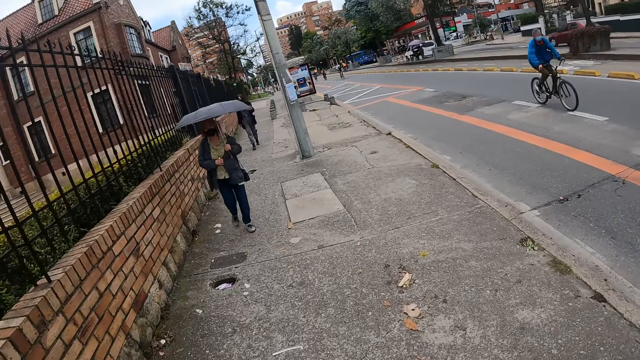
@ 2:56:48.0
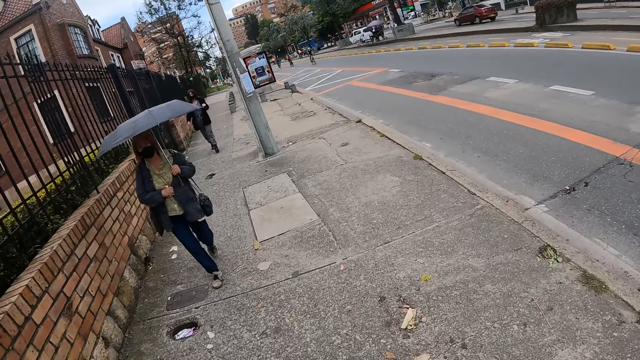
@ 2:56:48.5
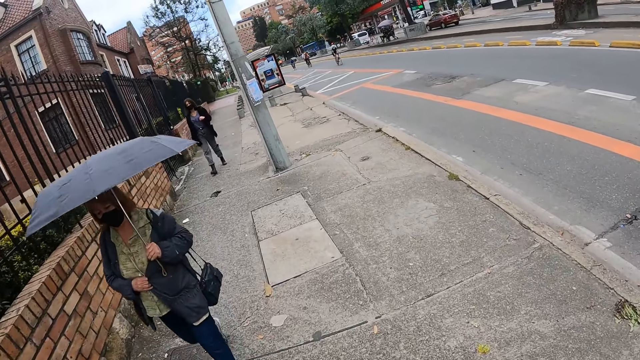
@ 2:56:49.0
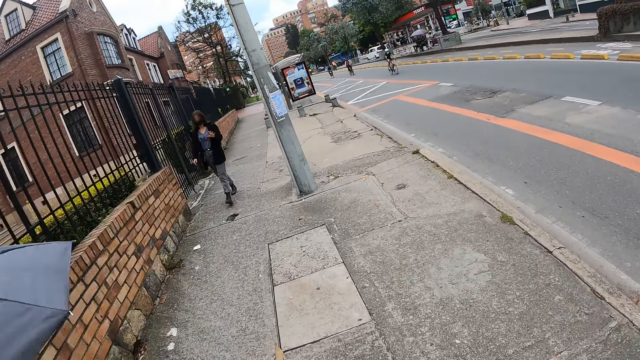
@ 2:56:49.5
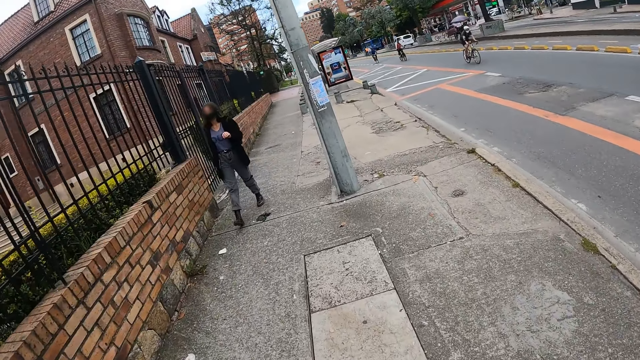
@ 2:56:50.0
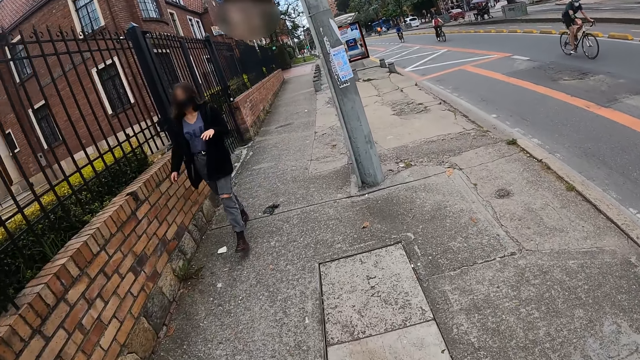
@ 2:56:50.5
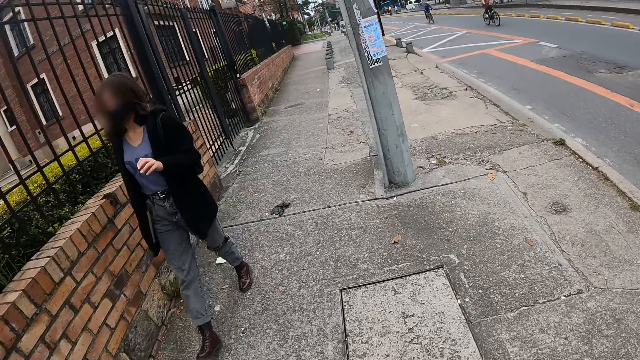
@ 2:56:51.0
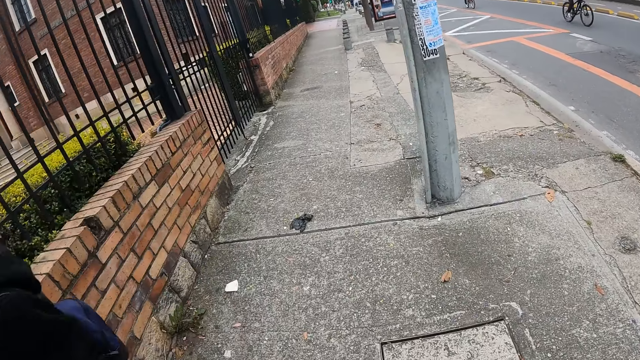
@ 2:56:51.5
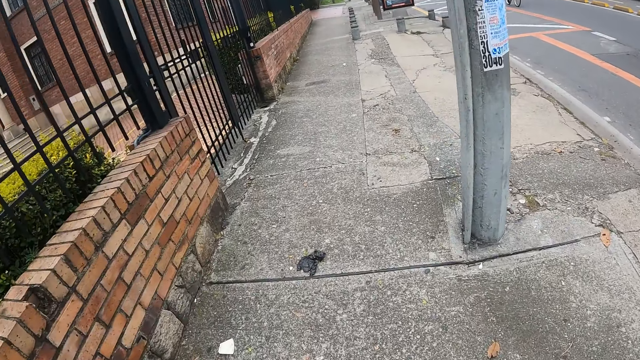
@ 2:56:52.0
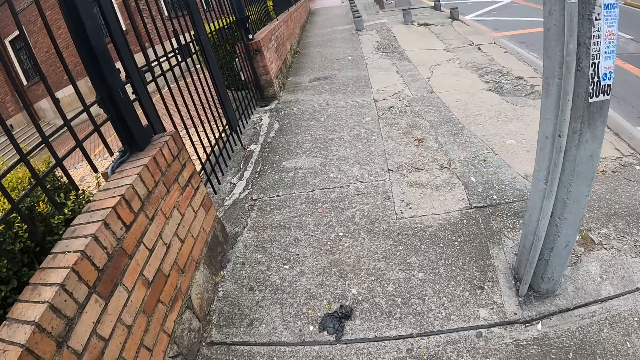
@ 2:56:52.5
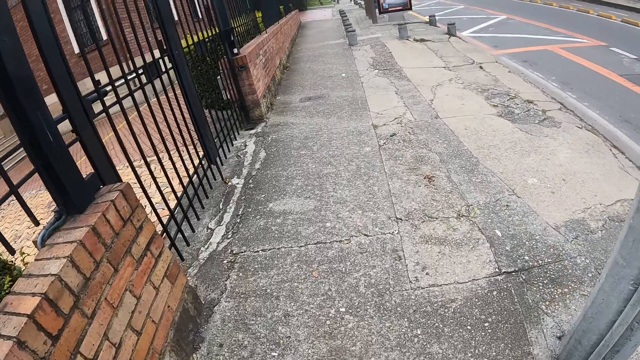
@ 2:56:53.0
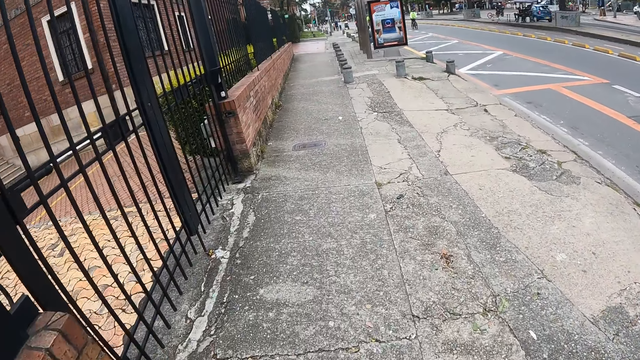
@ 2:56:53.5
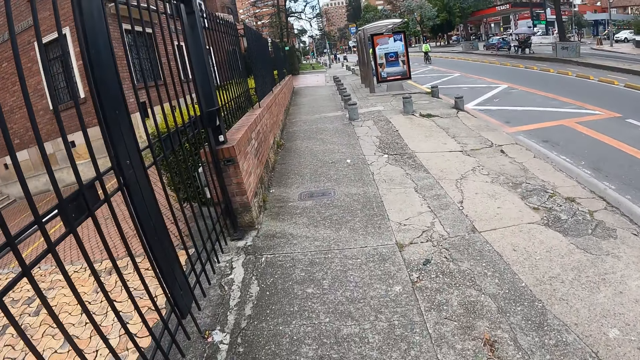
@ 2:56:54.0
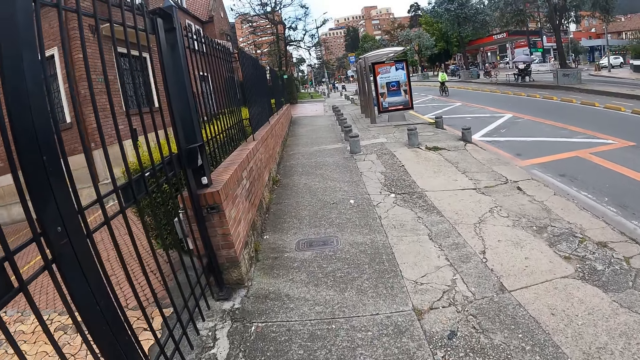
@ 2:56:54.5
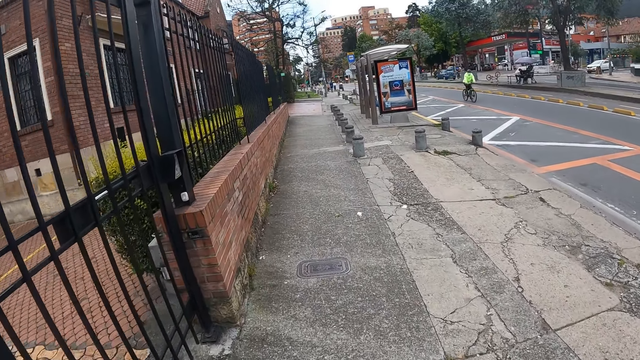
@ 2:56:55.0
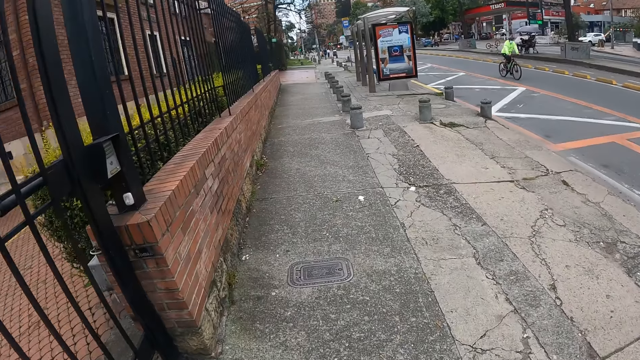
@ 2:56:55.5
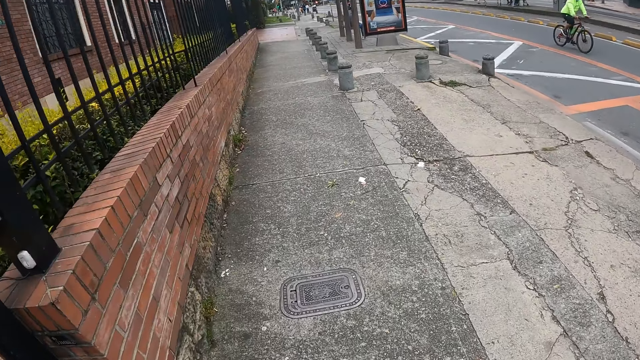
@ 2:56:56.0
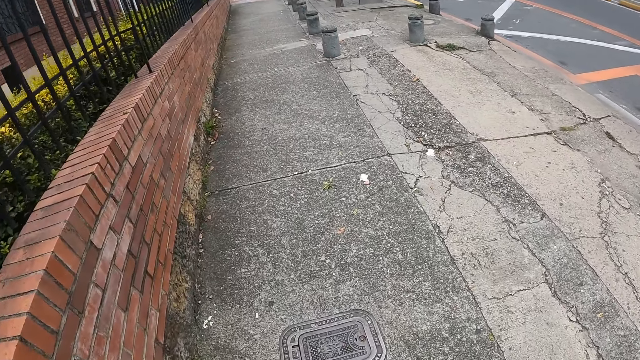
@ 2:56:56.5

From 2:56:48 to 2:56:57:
A woman walks past the camera wearer. Another woman walks past the camera wearer.

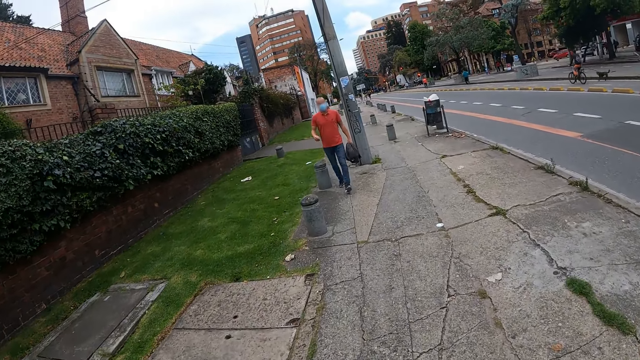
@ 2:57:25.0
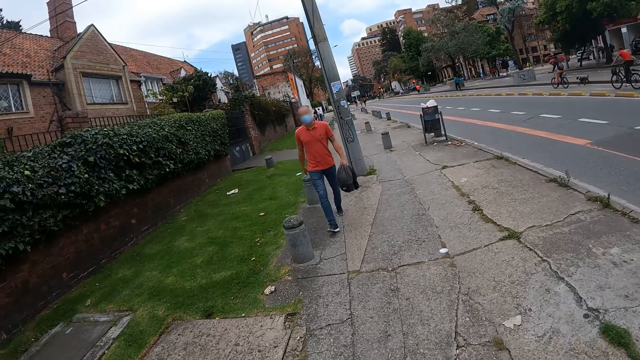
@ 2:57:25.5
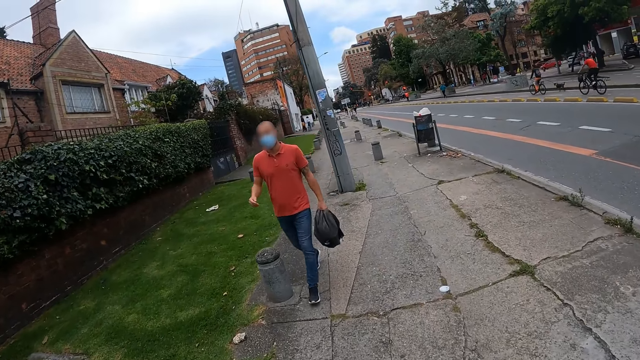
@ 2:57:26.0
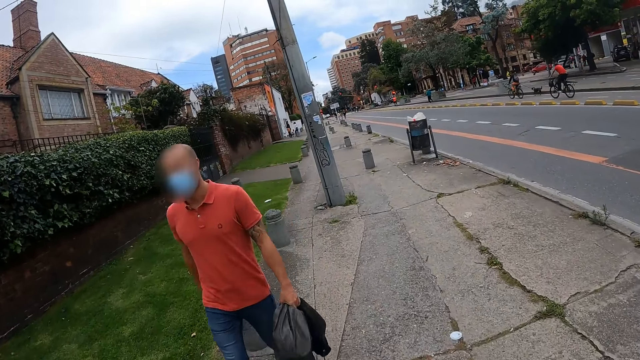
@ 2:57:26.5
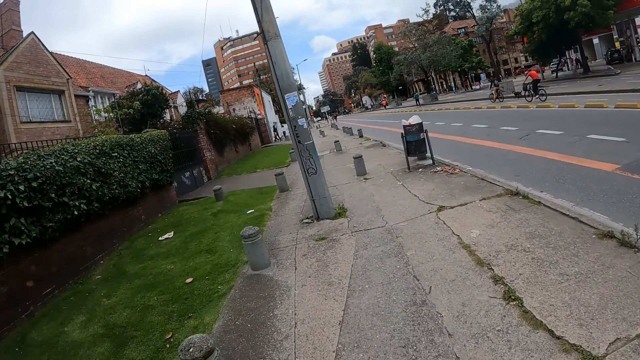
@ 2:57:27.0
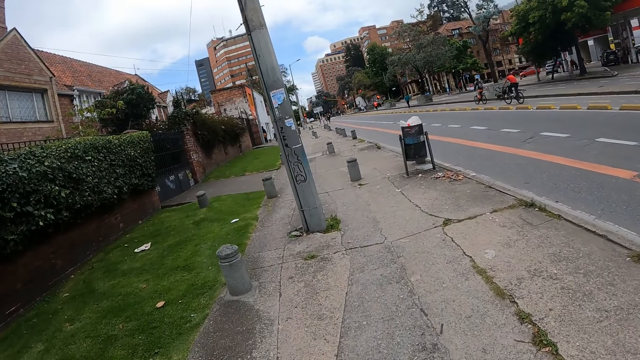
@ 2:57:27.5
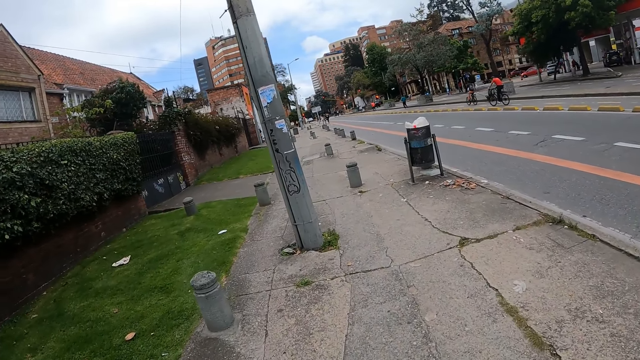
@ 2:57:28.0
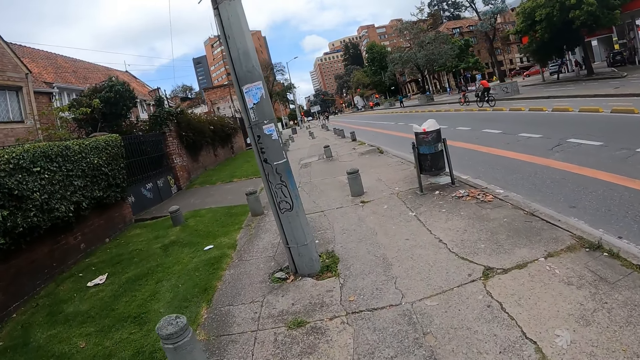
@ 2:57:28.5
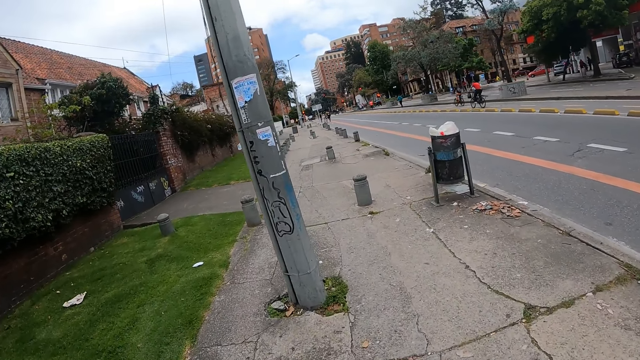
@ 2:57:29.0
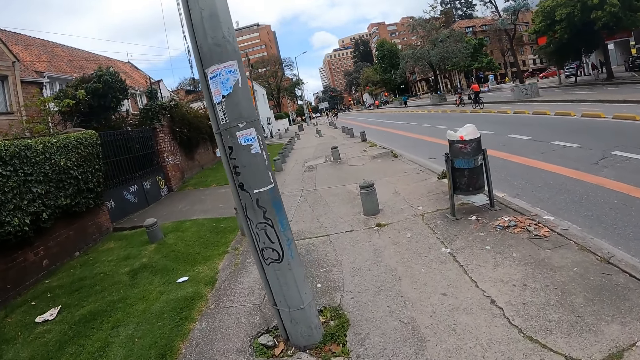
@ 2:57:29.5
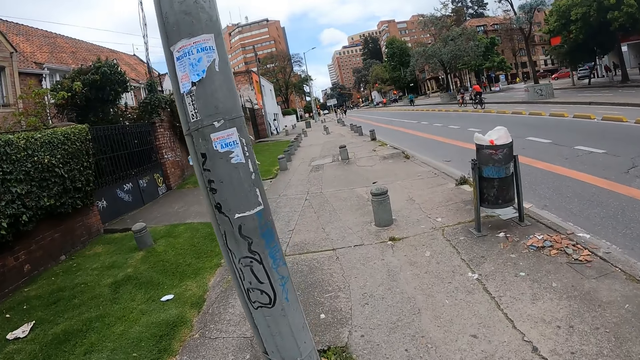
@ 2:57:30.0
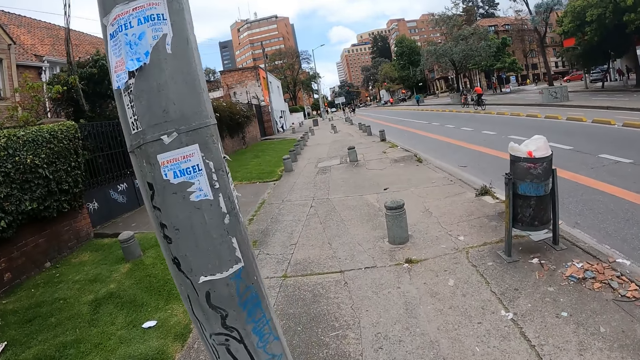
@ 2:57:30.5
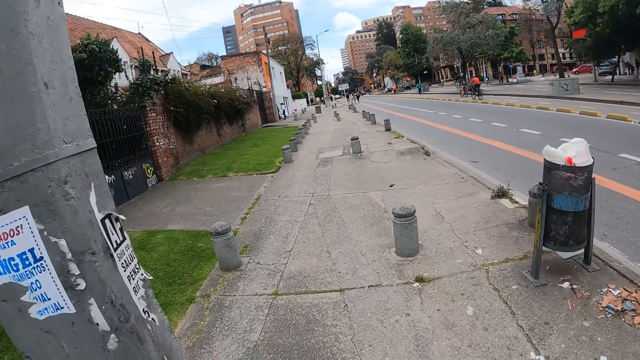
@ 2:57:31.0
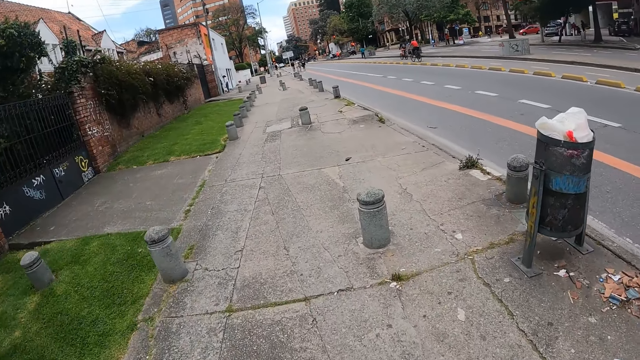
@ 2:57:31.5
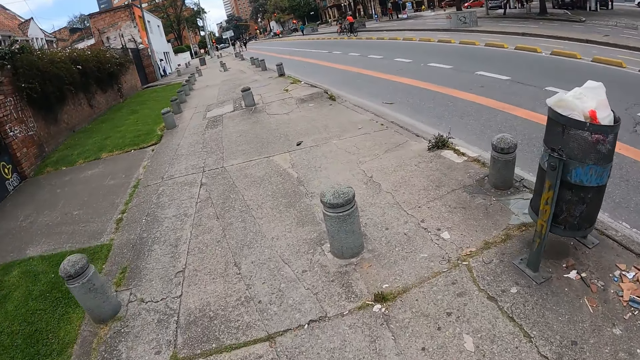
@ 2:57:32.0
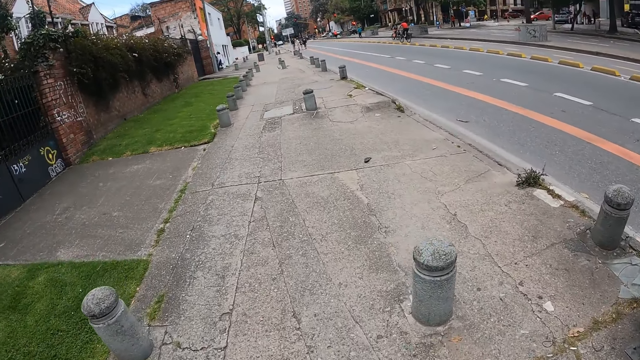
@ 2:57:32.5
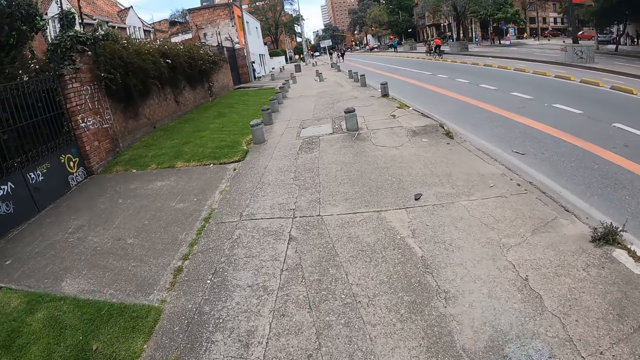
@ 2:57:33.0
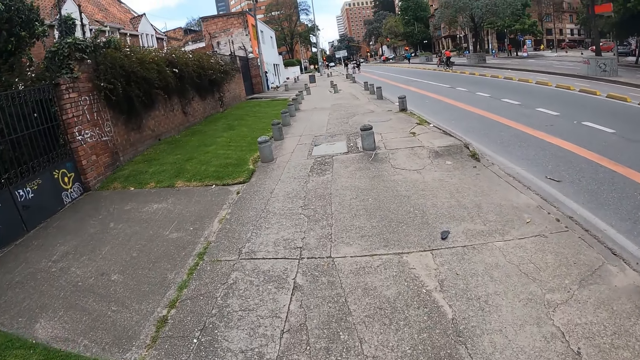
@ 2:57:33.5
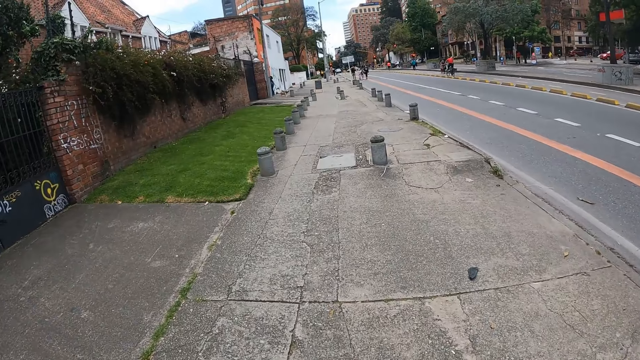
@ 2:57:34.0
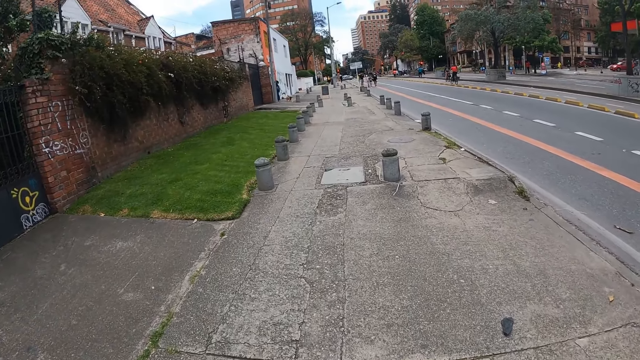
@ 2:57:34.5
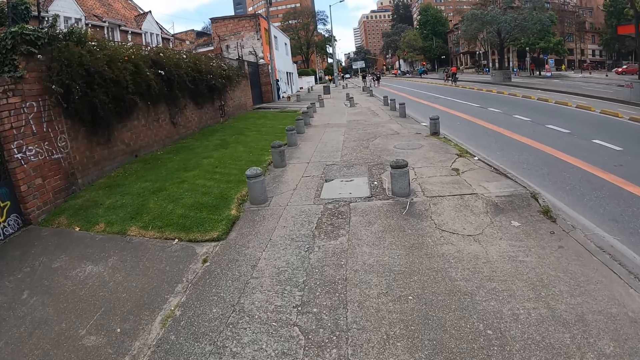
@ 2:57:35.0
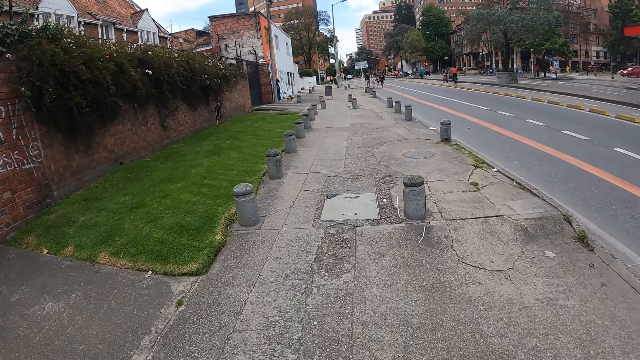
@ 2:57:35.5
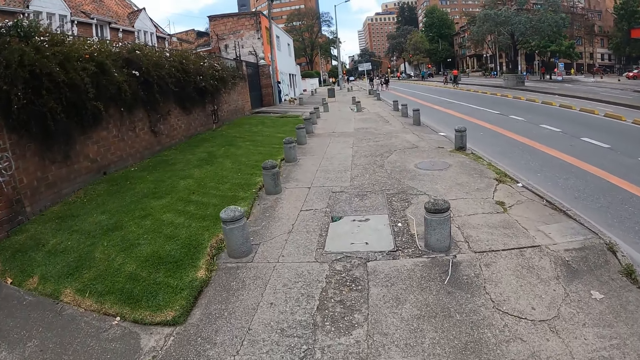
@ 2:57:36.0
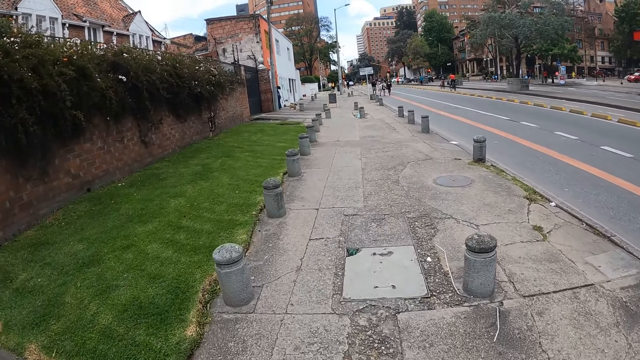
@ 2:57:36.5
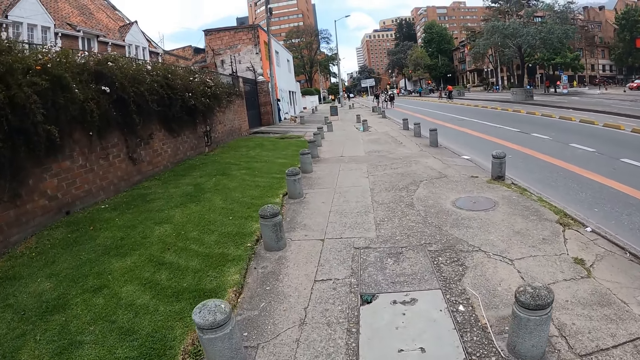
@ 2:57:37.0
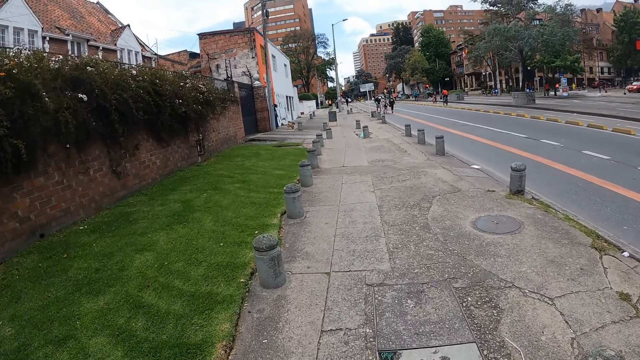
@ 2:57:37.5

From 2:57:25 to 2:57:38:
A man walks past the camera wearer.
